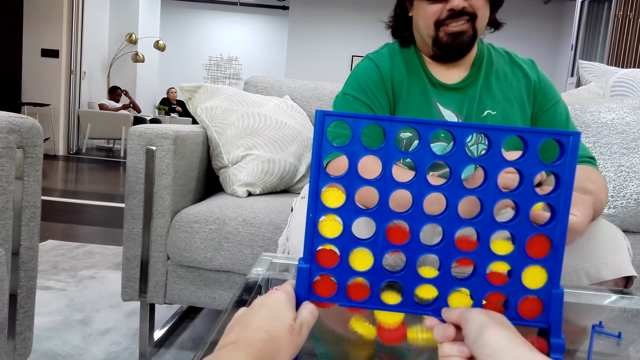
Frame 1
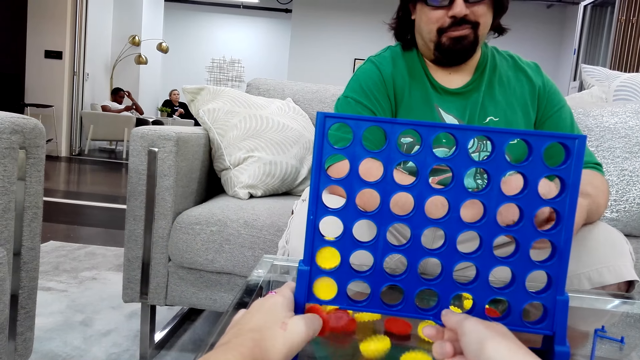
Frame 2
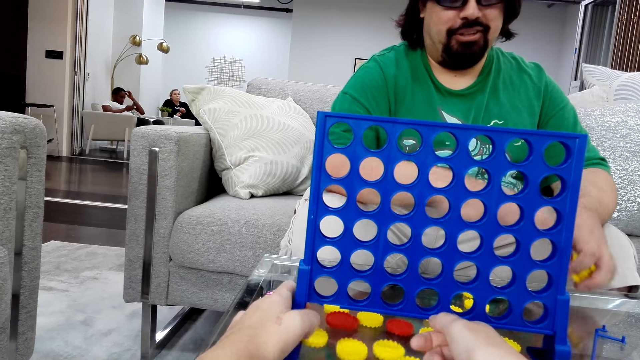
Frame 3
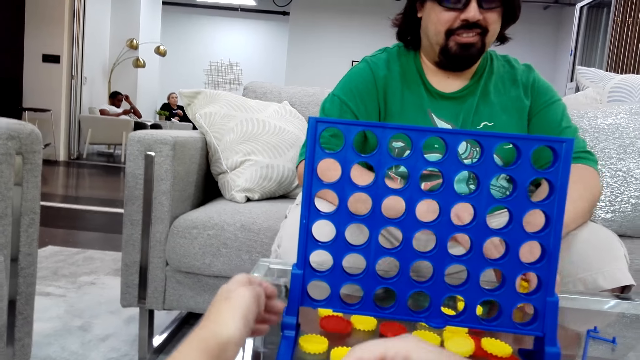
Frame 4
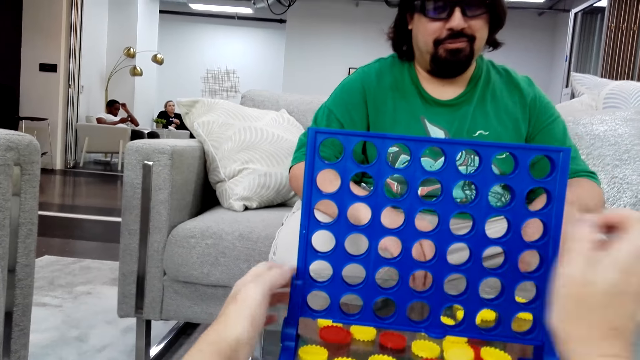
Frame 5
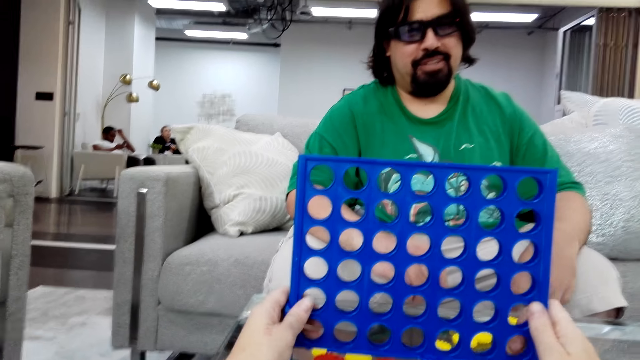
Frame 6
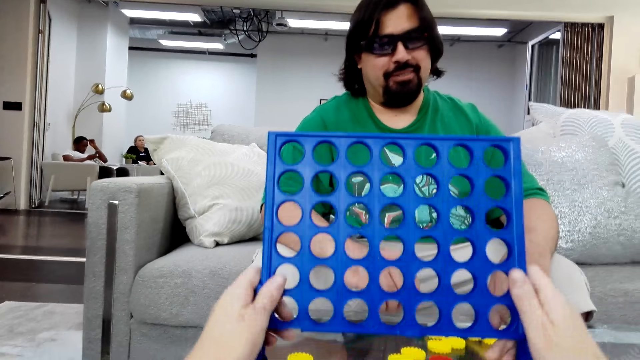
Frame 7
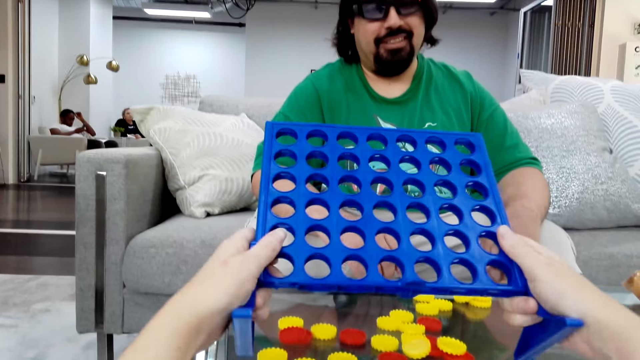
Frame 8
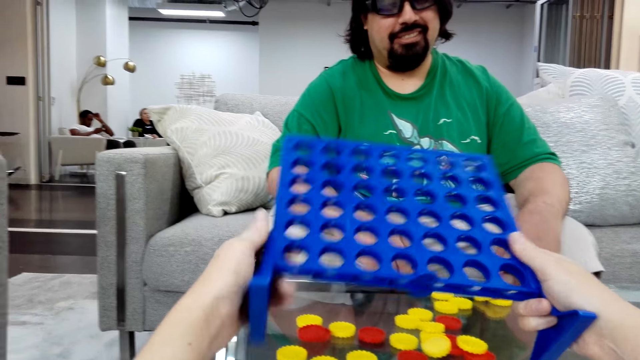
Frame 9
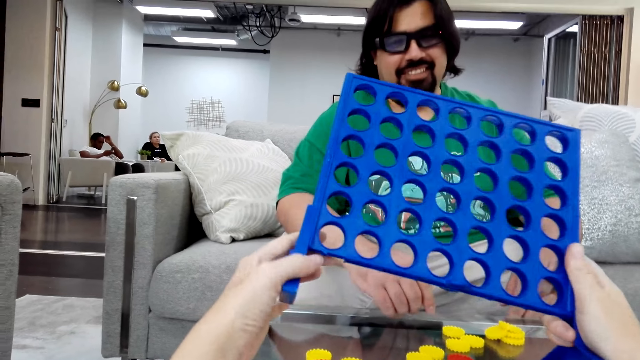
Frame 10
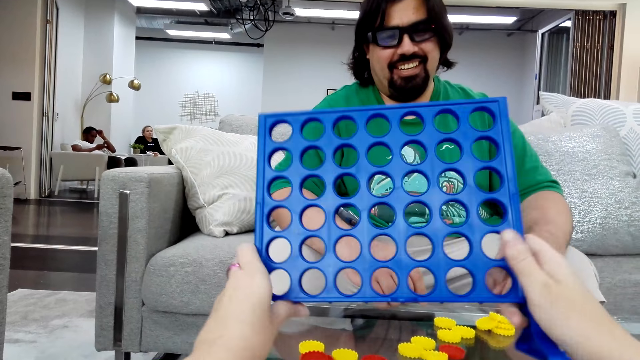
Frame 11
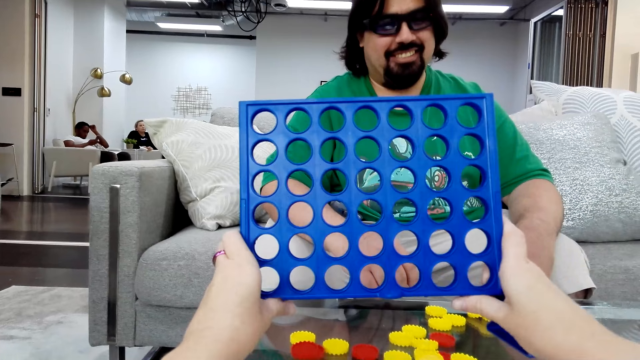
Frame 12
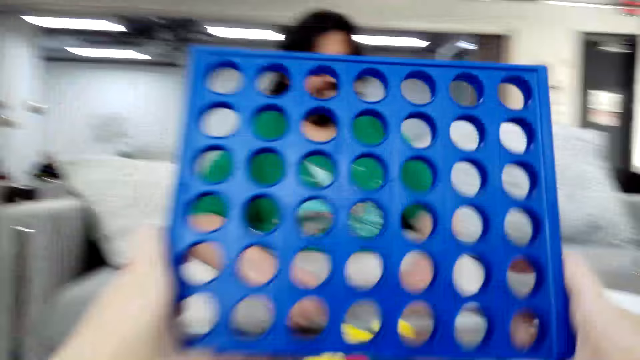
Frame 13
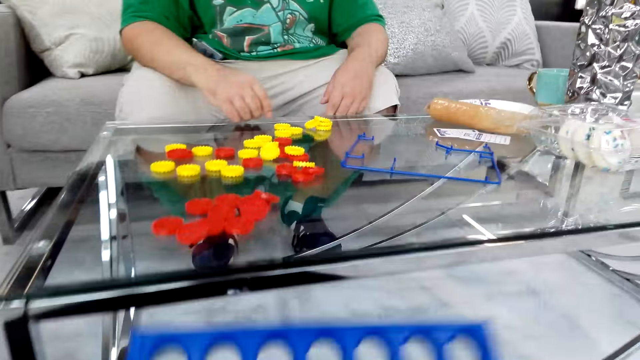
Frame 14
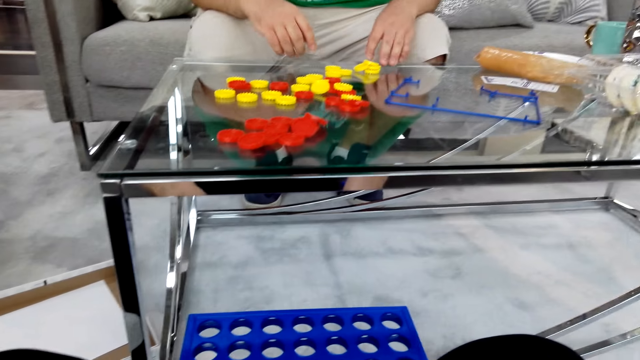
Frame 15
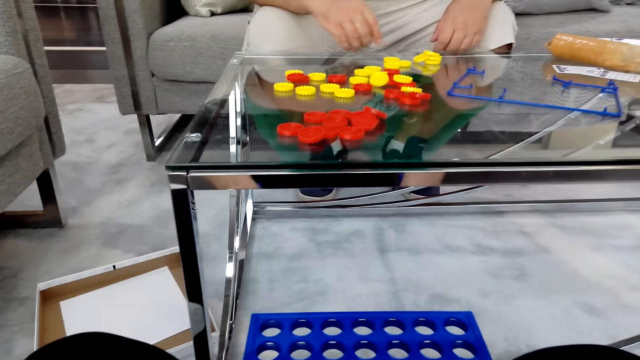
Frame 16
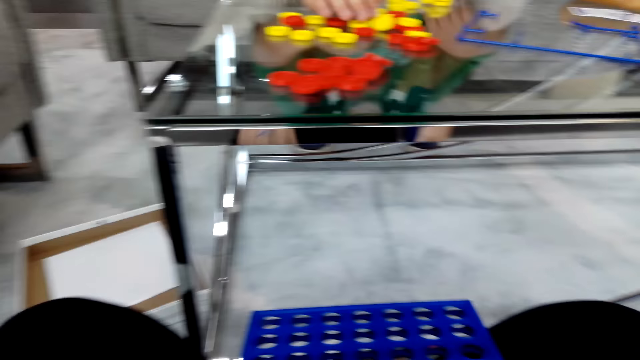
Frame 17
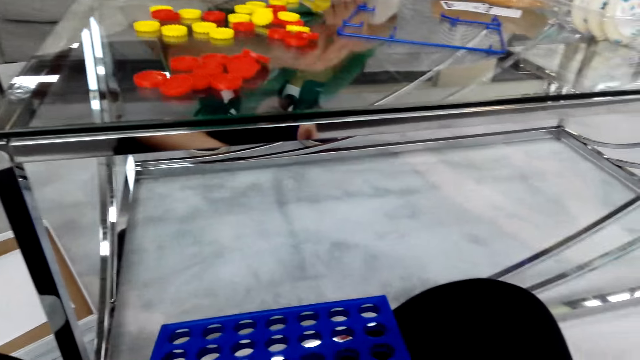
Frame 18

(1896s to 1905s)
The camera wearer pours down all the poker chips in the connect board game stand. They lift the connect board game stand. They hold a game board.

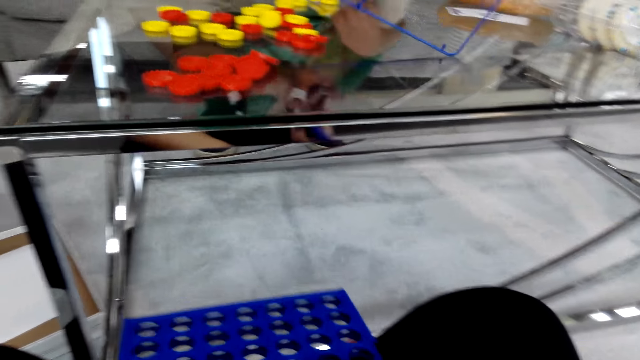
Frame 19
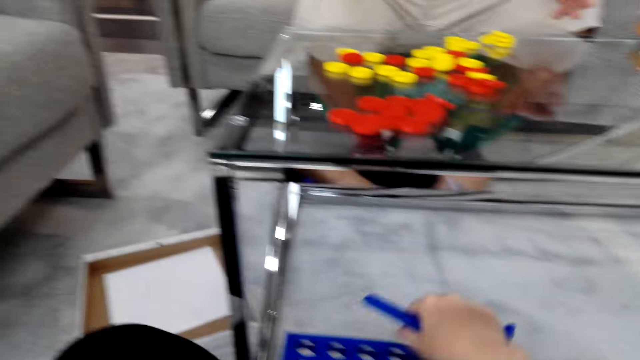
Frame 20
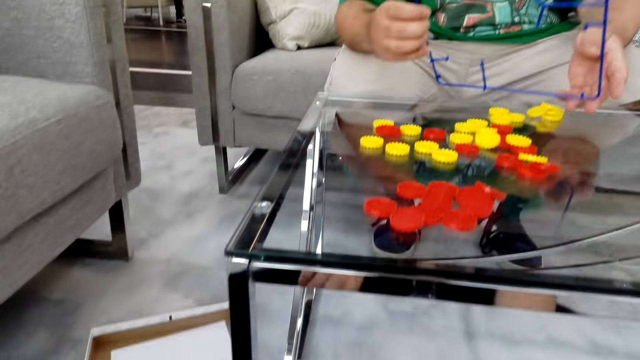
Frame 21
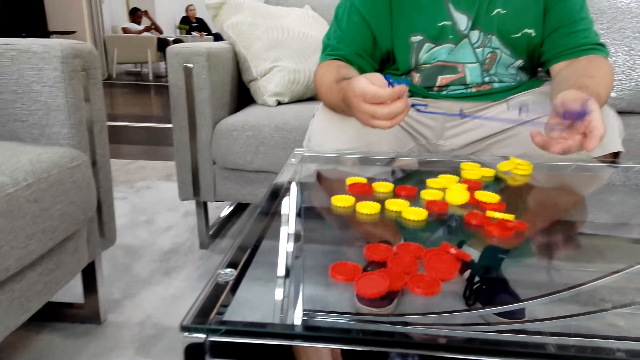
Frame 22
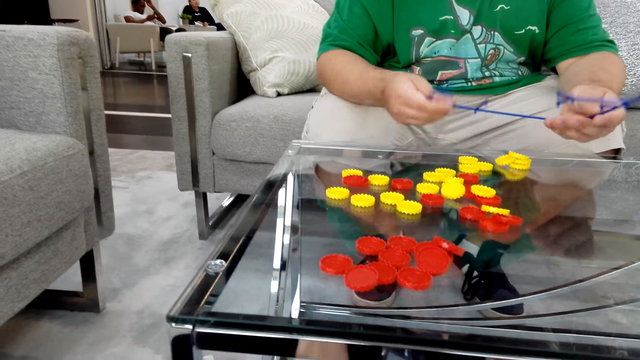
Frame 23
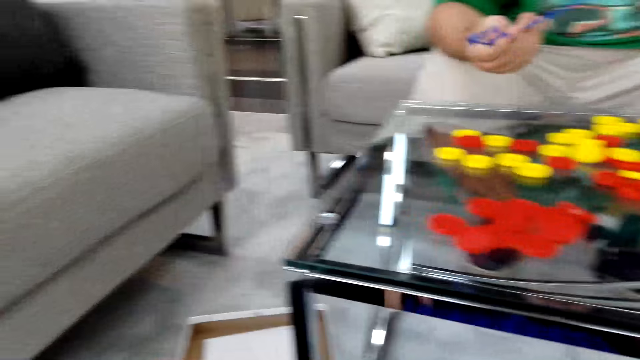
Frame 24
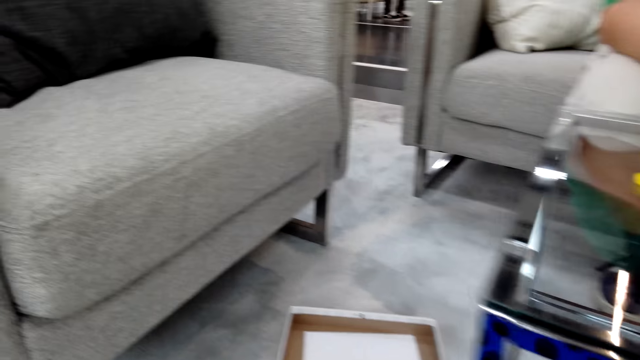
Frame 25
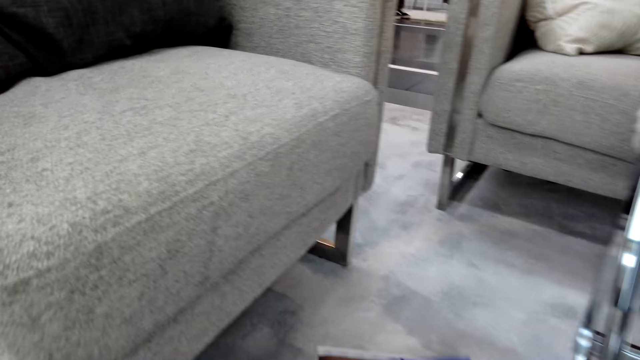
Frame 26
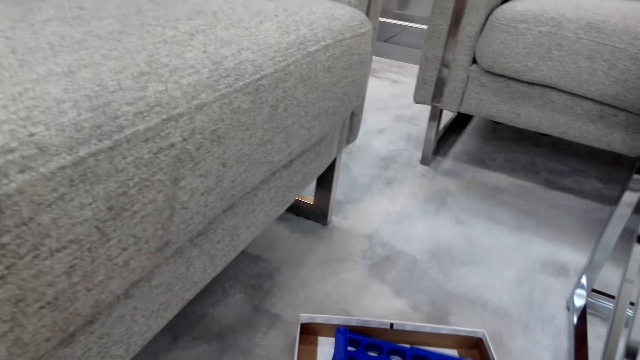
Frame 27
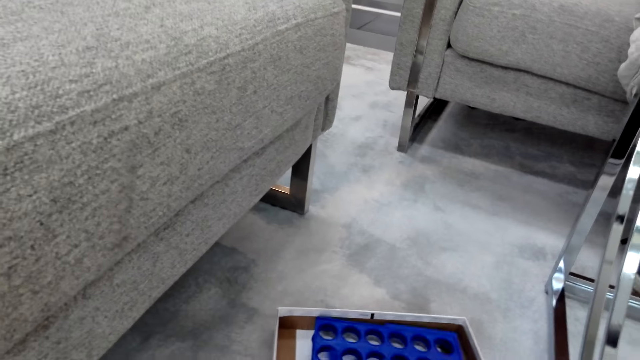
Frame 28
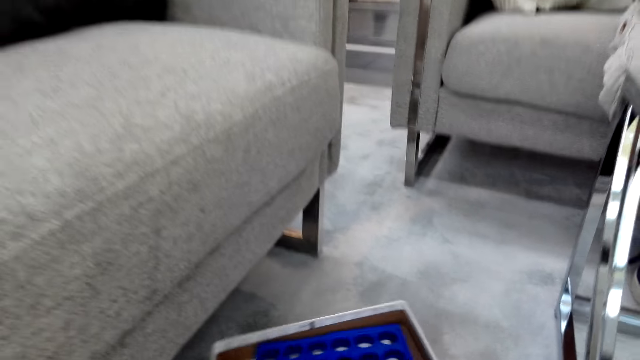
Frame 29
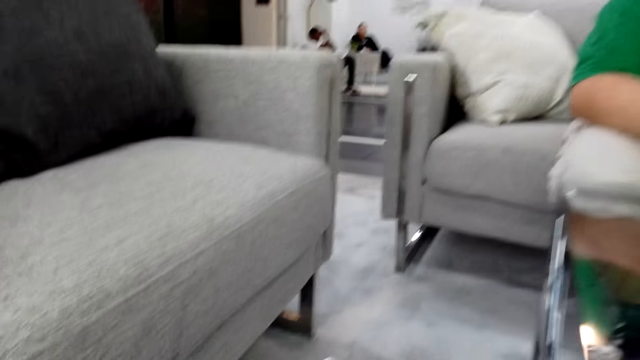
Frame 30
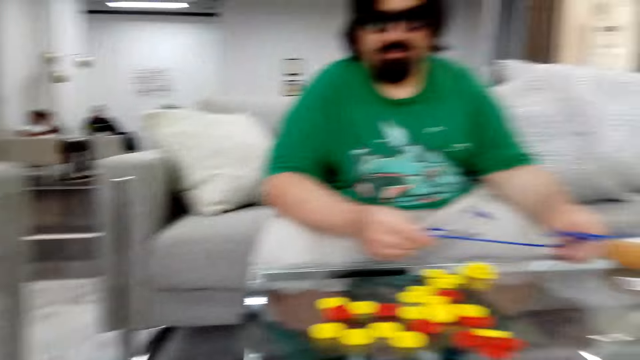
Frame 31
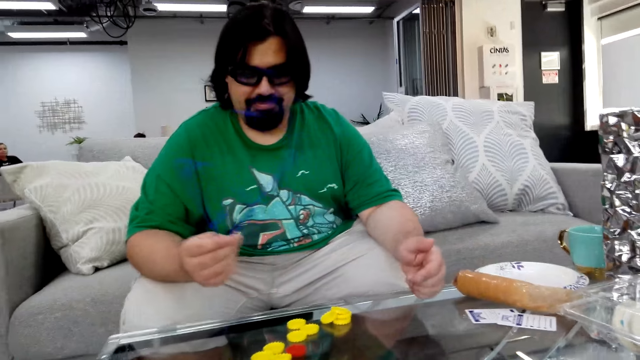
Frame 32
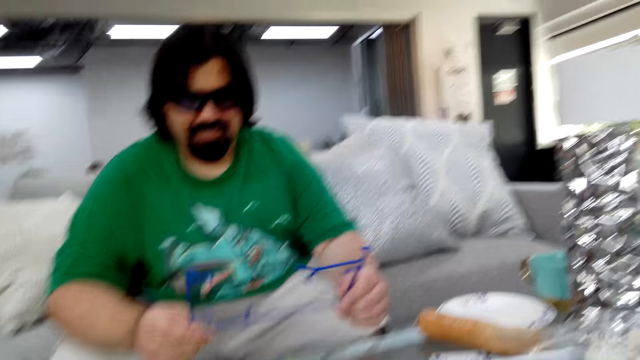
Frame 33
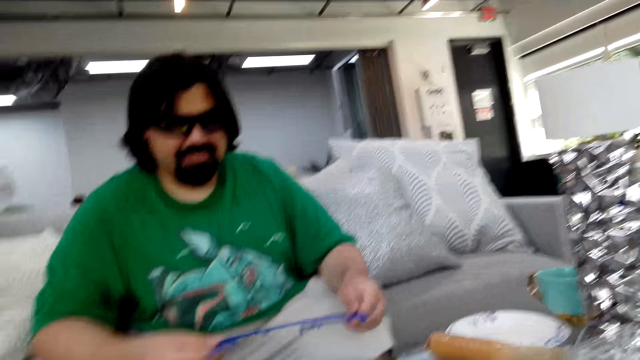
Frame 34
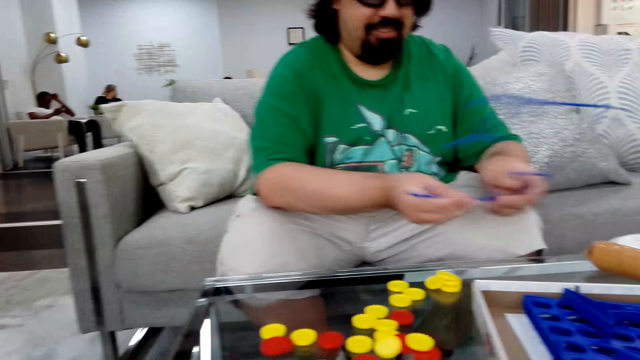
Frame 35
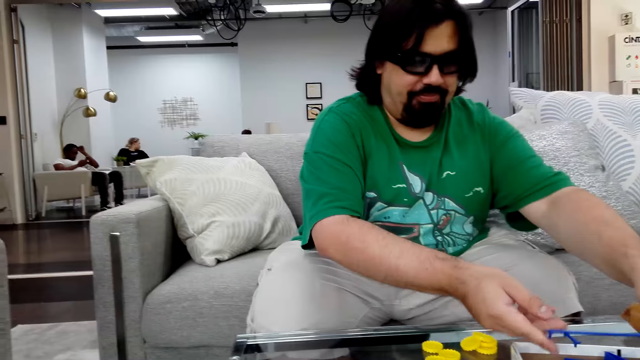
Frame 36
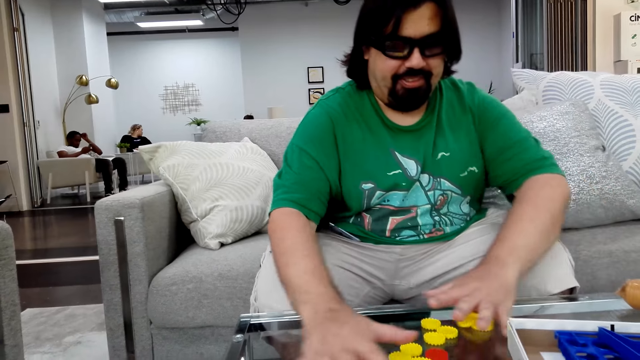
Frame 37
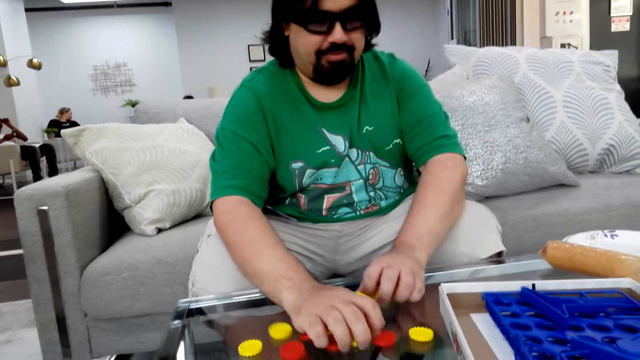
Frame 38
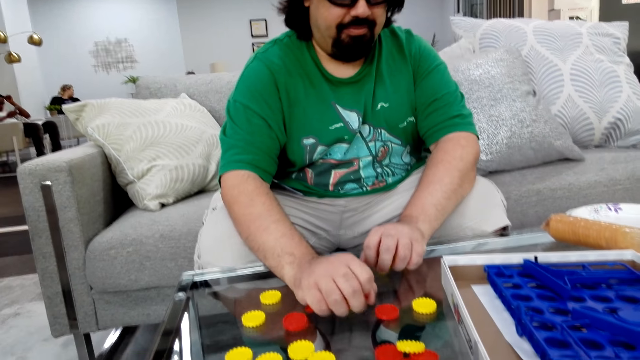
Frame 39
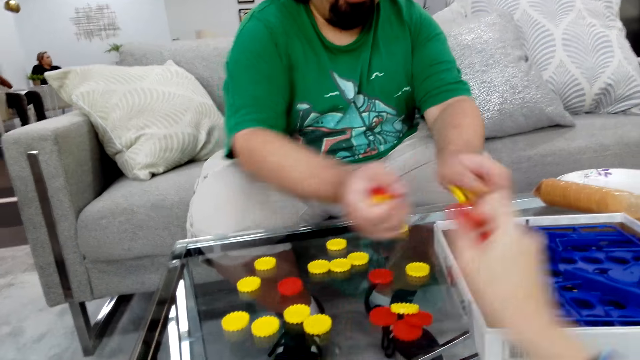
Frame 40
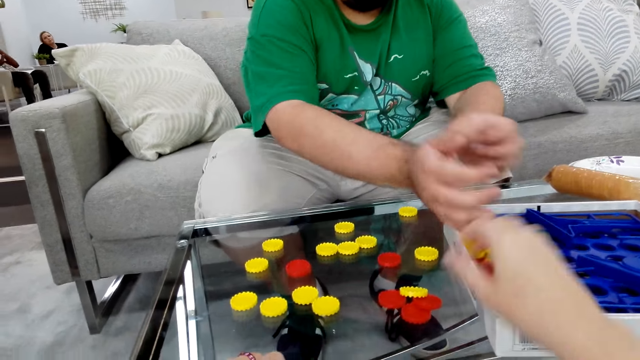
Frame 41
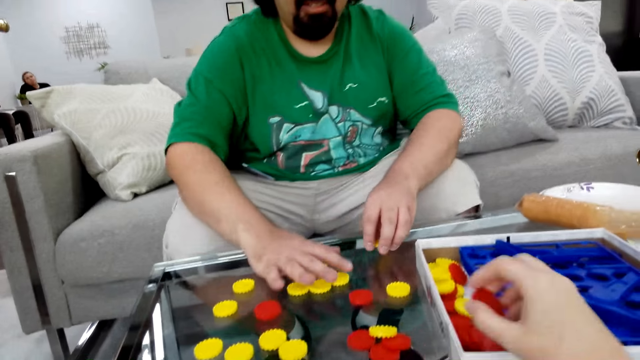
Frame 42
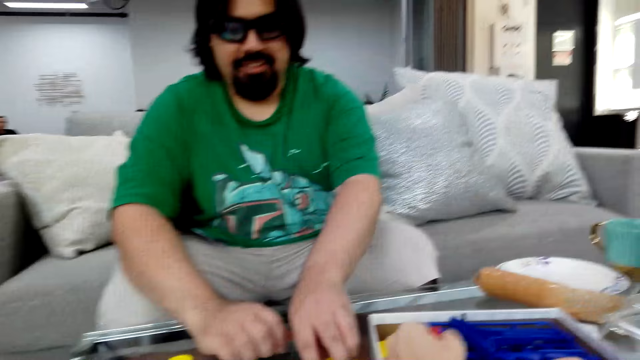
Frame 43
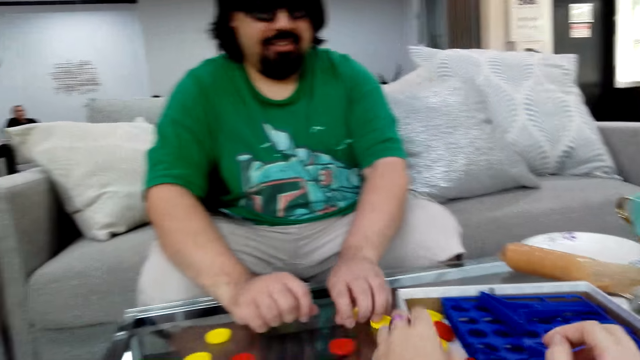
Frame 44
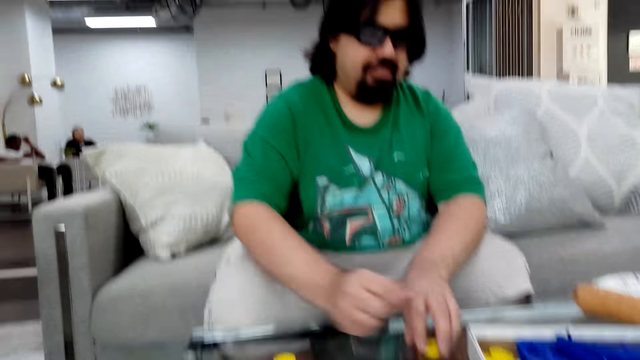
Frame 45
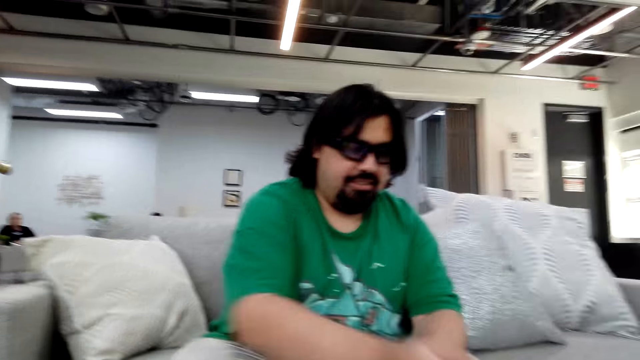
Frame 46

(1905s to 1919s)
A man holds a board piece. The camera wearer puts down the connect board game stand. The man places the board piece on the table and collects the poker chips from the table. The camera wearer puts the poker chips in the game box. The man puts the poker chips in the game box.
